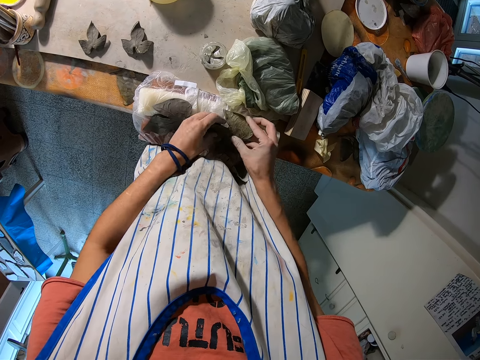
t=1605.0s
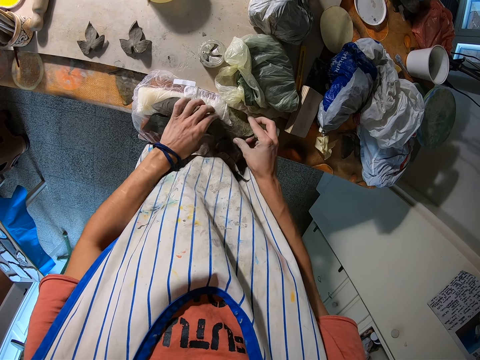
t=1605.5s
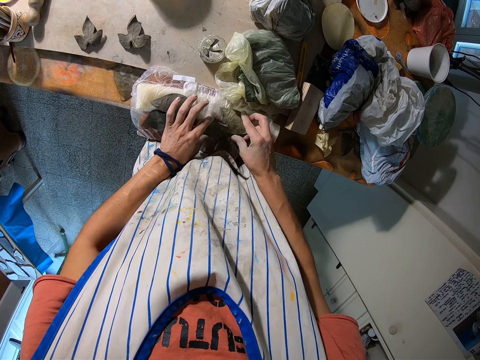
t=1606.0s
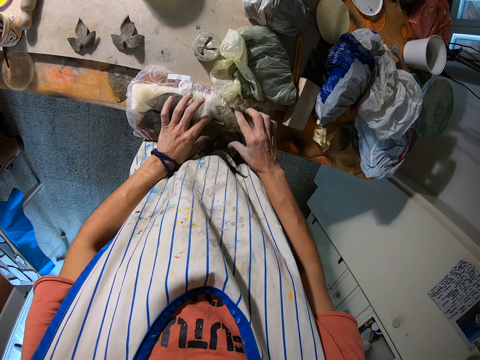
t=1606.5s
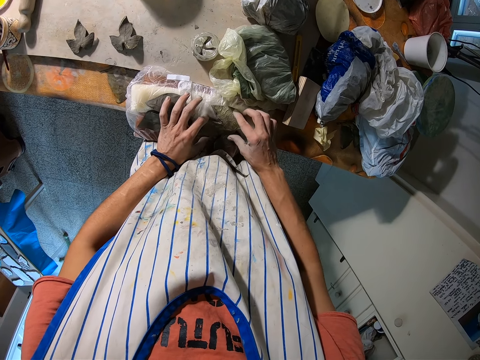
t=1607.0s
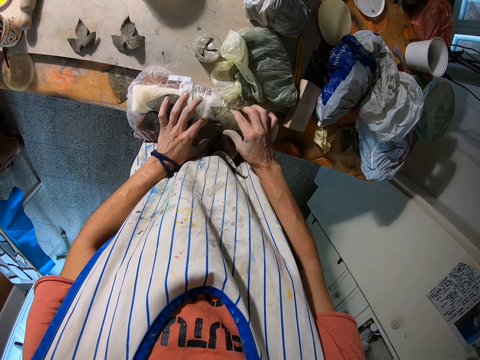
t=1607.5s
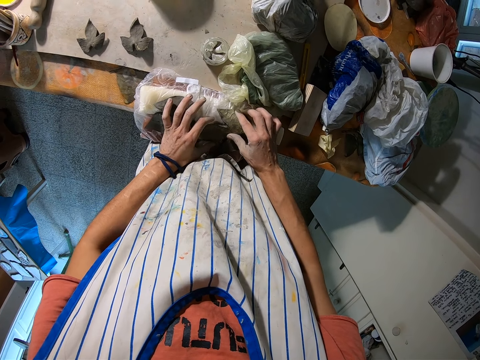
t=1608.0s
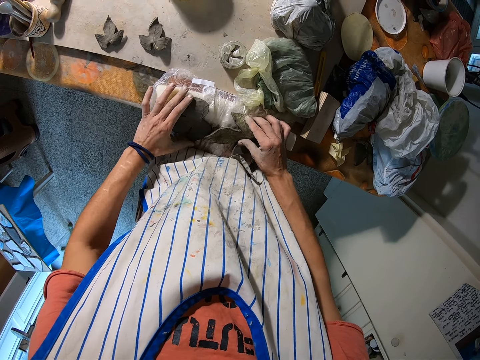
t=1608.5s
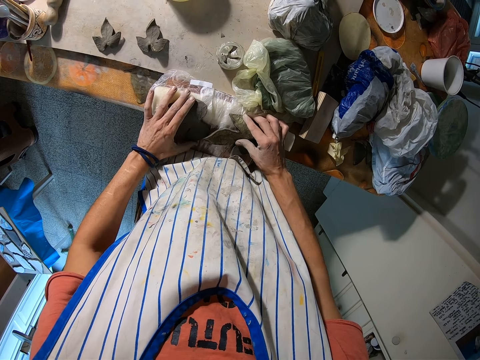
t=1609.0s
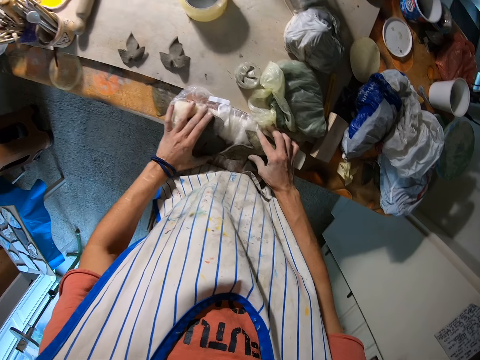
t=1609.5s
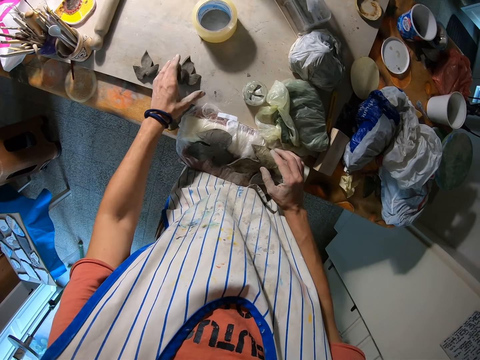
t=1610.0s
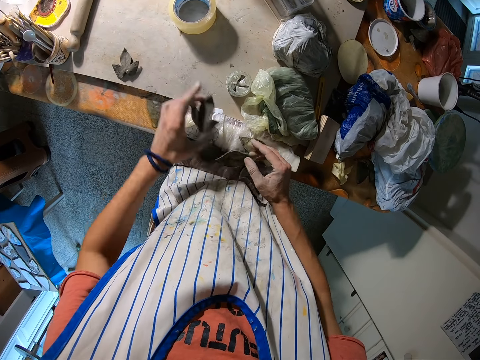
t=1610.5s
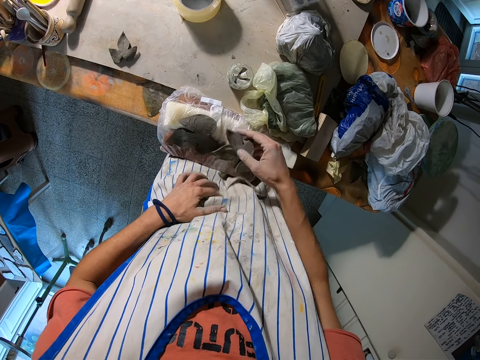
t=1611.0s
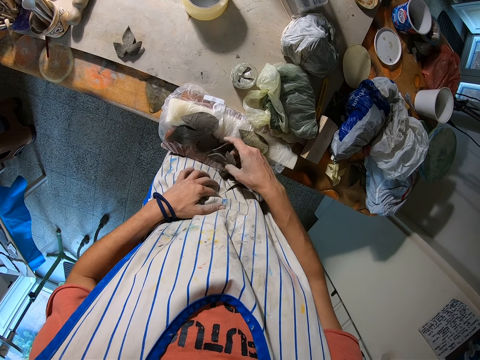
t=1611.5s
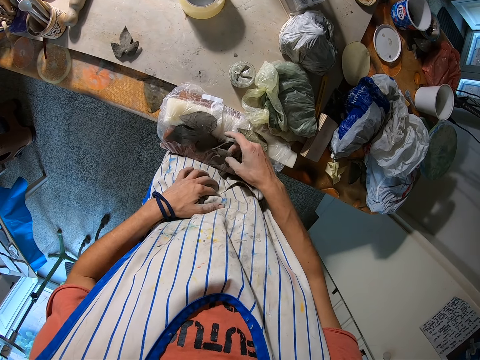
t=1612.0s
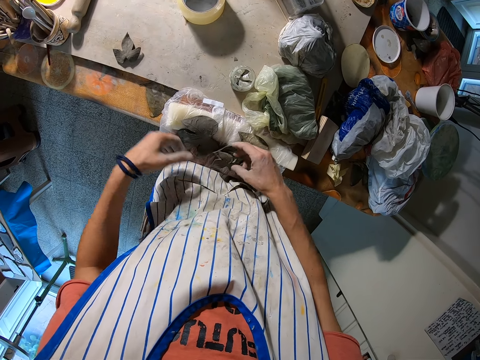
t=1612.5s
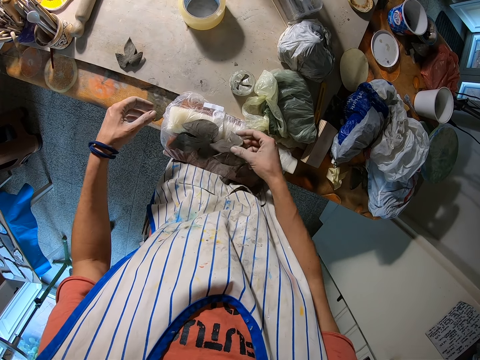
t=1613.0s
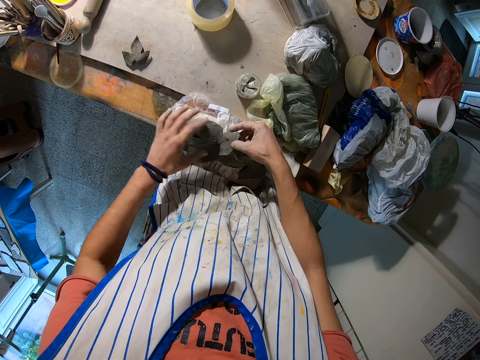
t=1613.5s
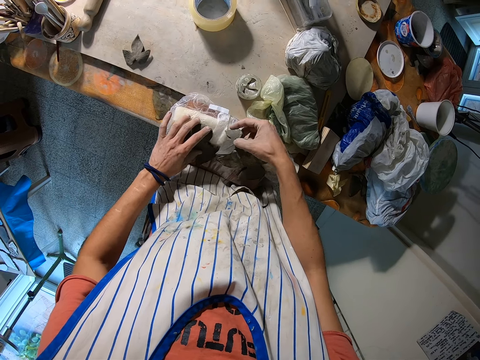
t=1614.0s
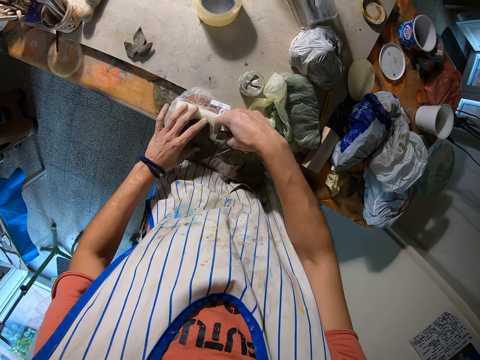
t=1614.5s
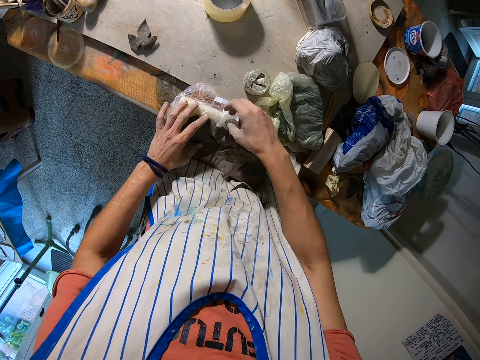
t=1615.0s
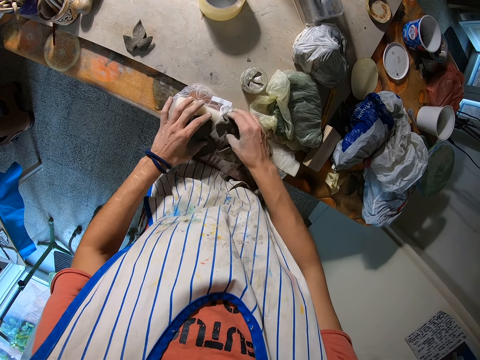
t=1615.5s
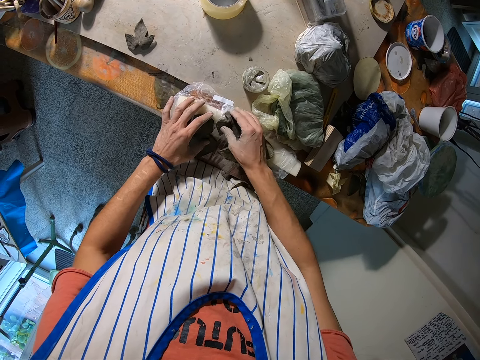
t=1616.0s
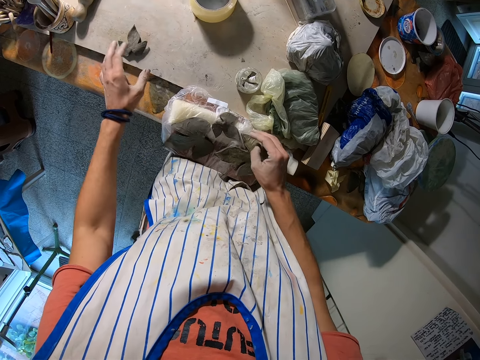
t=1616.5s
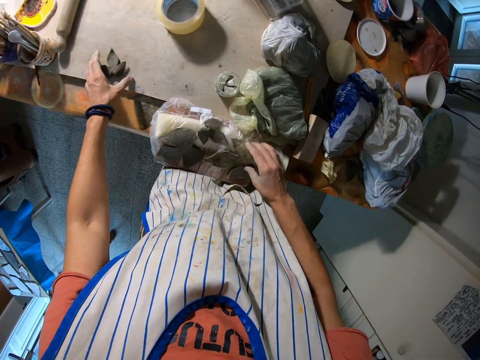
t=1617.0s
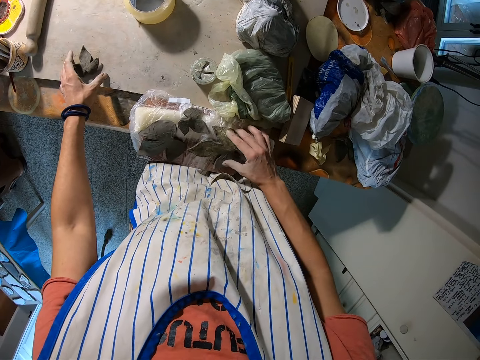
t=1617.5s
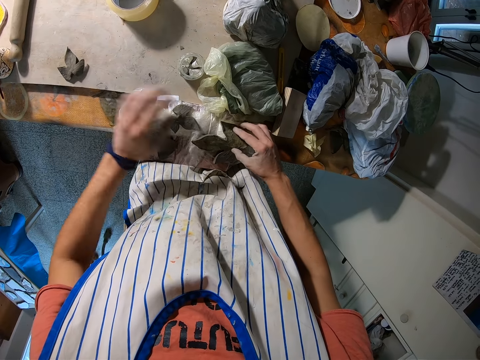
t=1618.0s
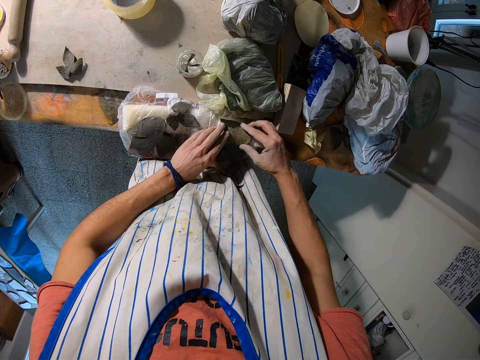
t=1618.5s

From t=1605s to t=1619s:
The camera wearer drops the clay art on the plastic bag with her right hand. She picks up the clay art from the table with her left hand. She drops the clay art on the plastic bag with her right hand. She picks up the clay art from the table with her left hand. She adjusts the clay art on the plastic bag with both hands.

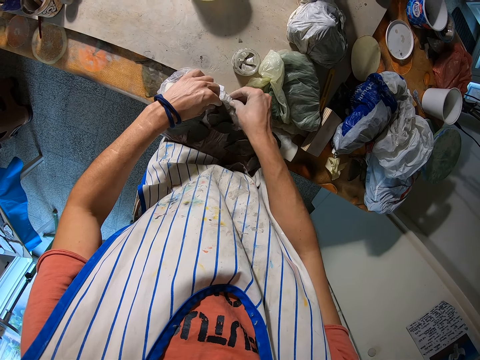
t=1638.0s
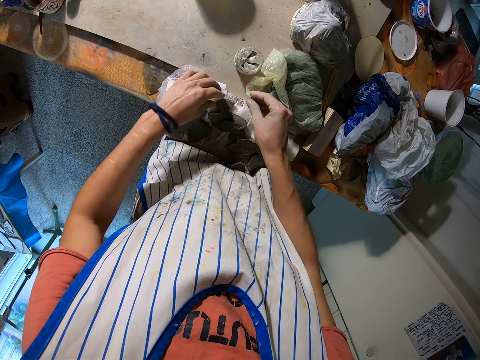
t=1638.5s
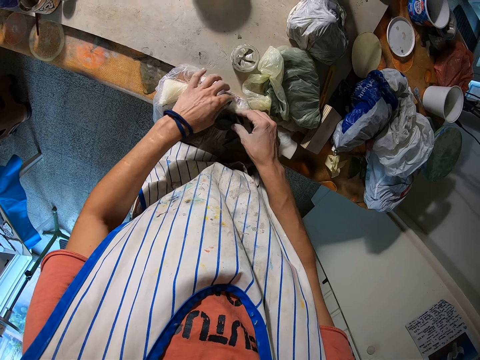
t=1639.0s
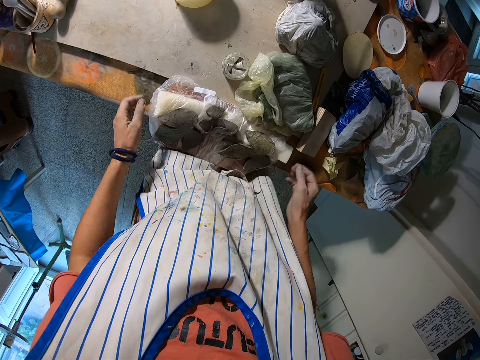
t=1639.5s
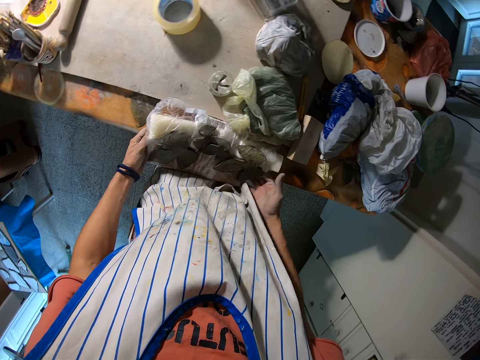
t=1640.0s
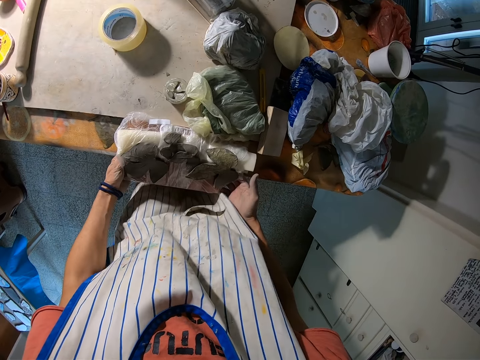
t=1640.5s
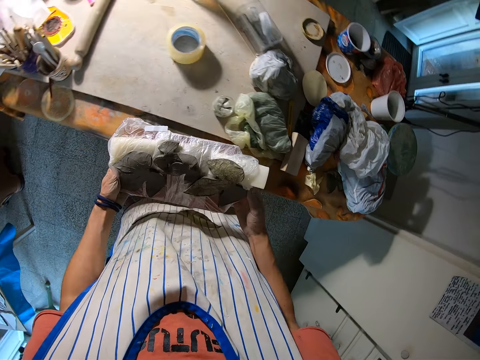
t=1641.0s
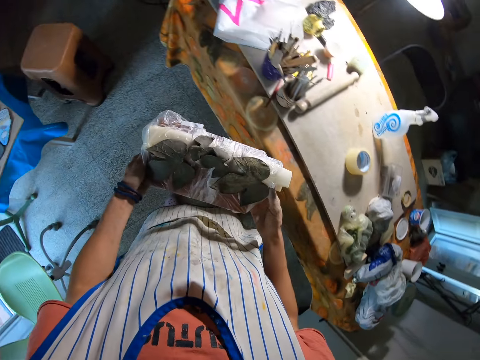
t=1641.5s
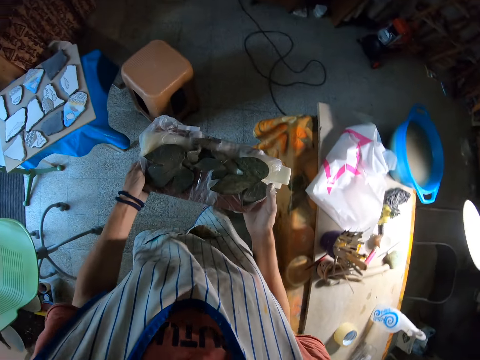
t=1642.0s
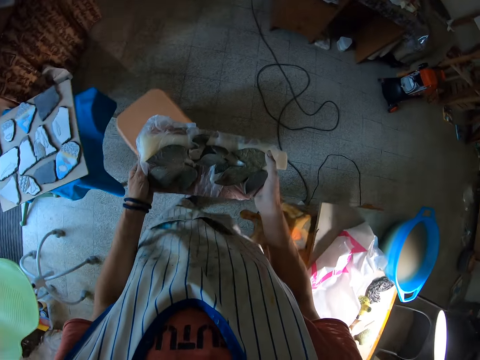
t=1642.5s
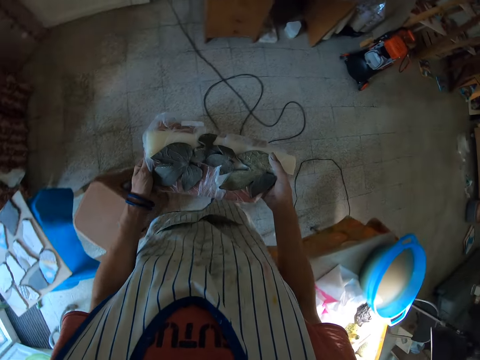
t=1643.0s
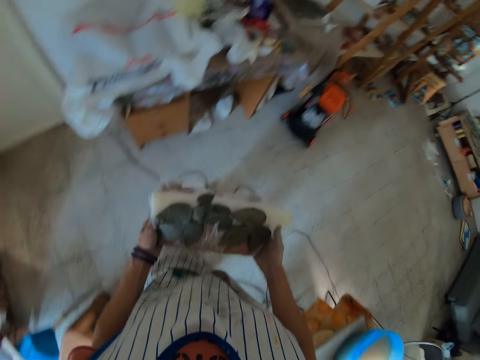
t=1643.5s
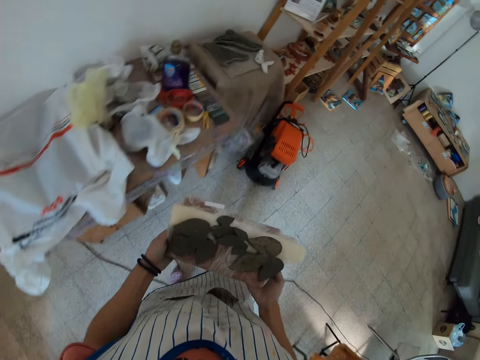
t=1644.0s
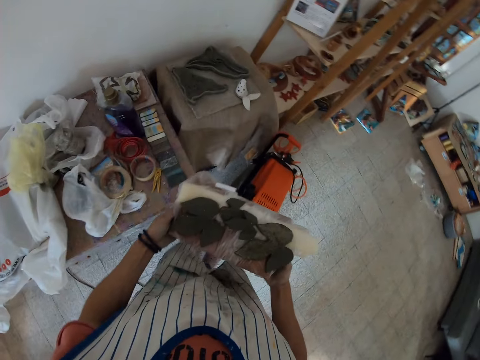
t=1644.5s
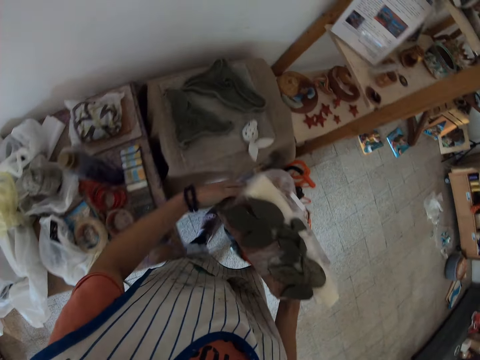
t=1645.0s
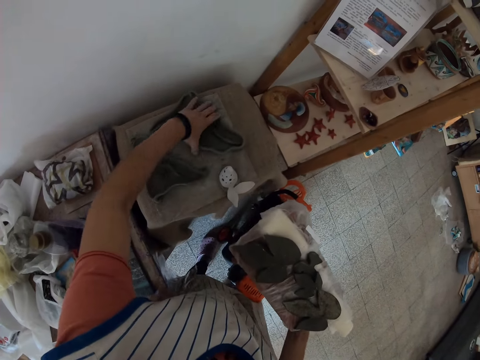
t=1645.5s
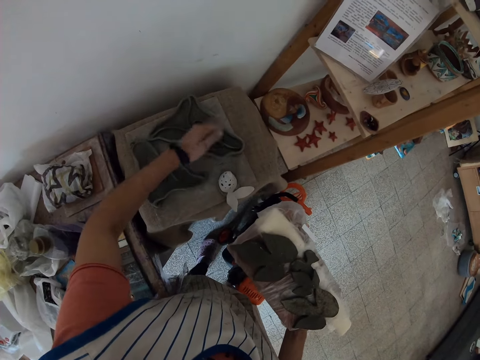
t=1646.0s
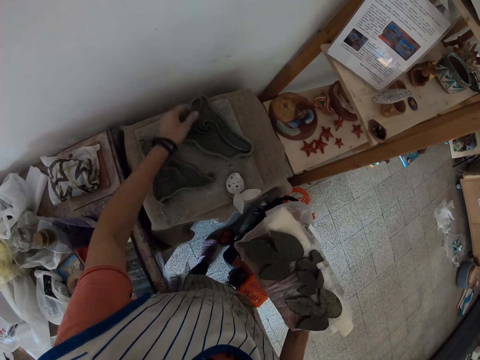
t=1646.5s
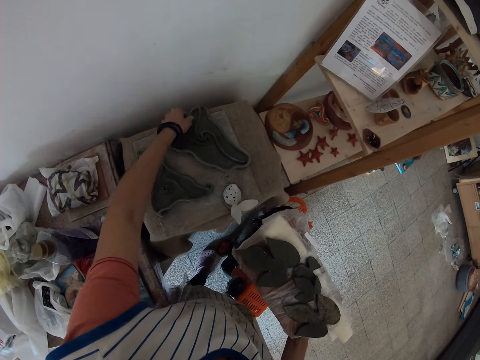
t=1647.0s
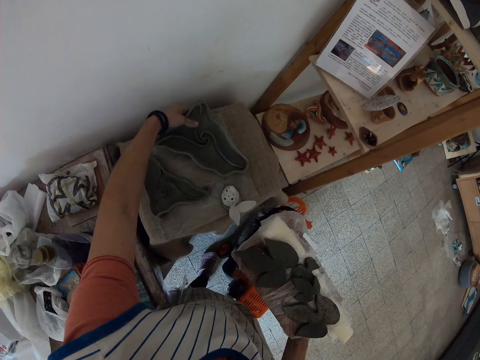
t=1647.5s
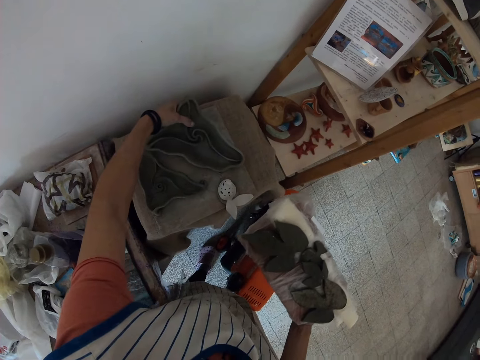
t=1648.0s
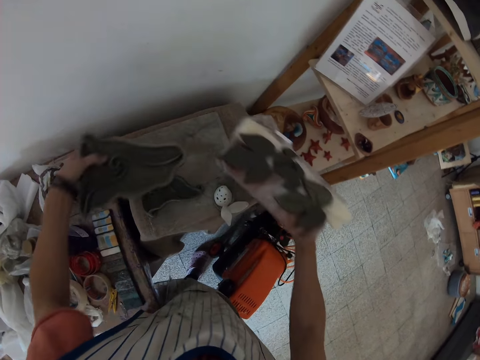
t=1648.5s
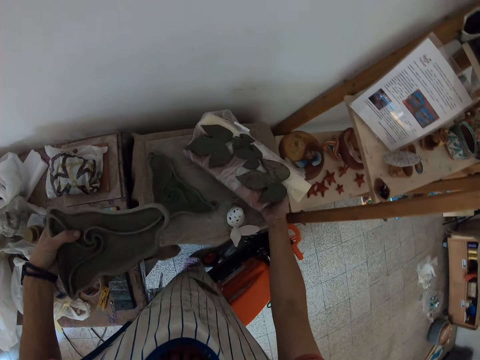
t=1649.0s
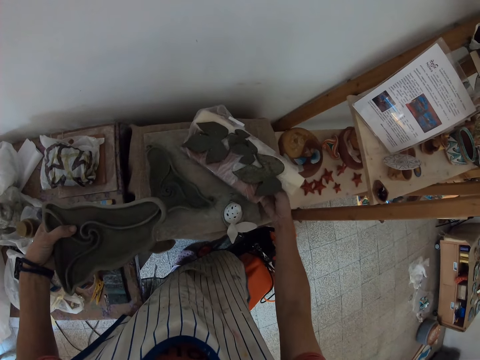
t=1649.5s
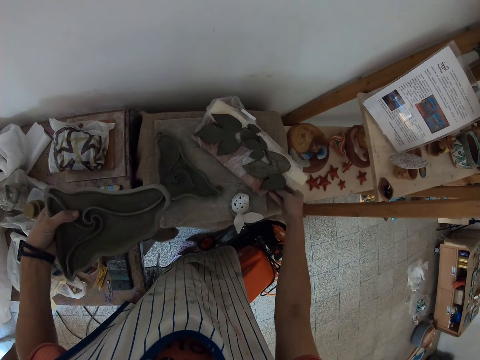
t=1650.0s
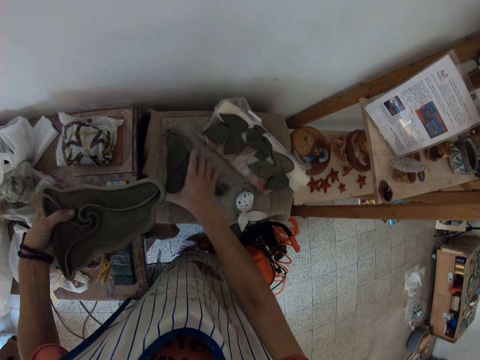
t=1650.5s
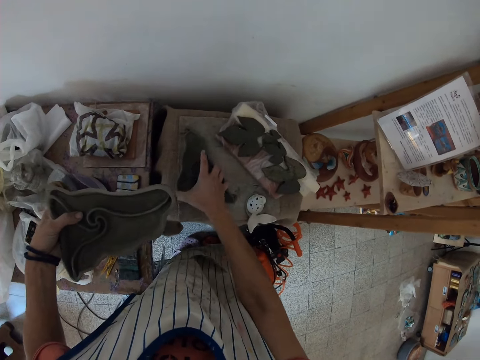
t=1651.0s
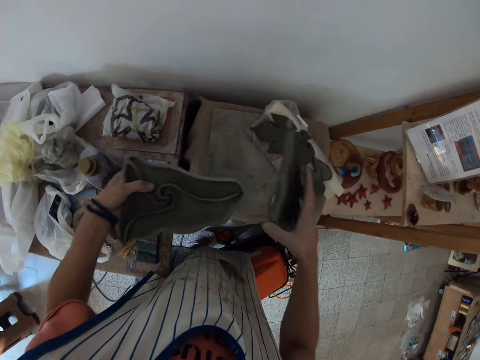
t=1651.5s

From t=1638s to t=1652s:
The camera wearer carries the pack of wax on the table with both hands. He walks towards a stool. He takes his left hand off the pack of wax. He dusts a leaf mold on the stool with his left hand. He picks the leaf mold on the stool with his left hand. He drops the pack of wax in his right hand on the stool. He places flower molds on the table. He picks a leaf mold on the stool with his left hand.
